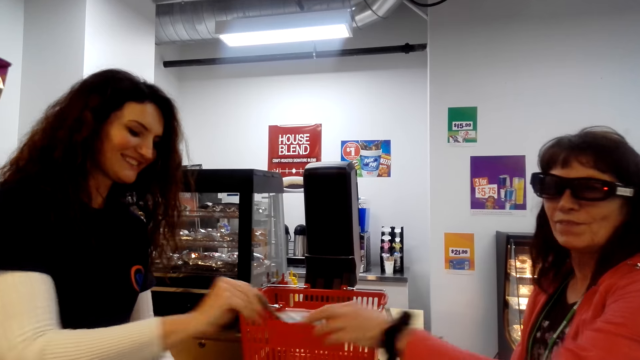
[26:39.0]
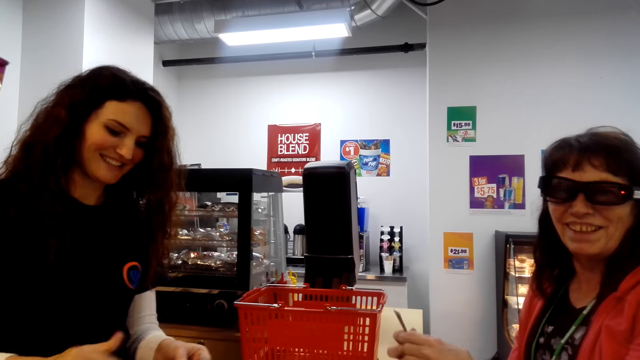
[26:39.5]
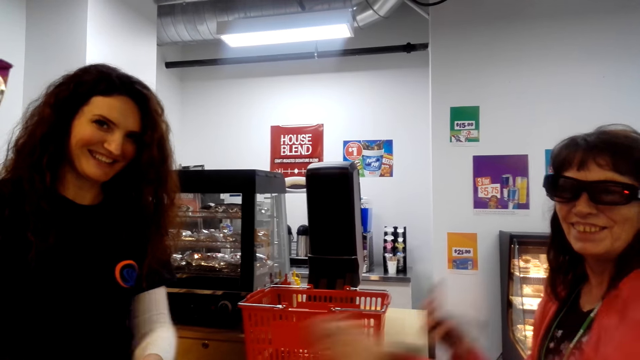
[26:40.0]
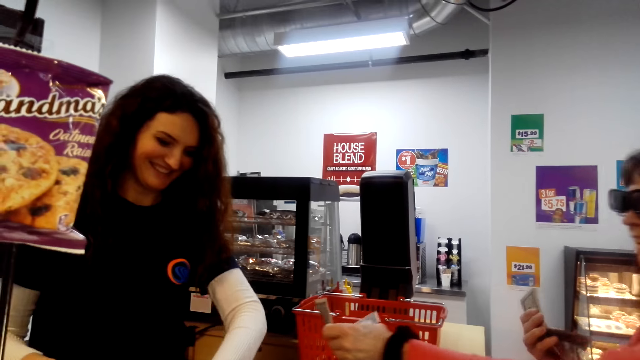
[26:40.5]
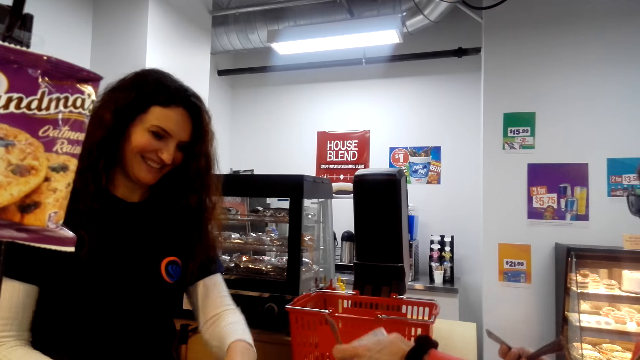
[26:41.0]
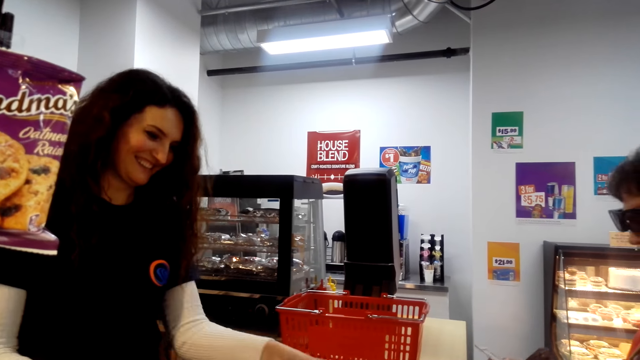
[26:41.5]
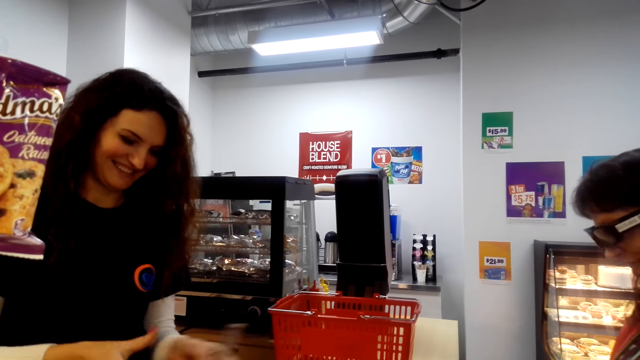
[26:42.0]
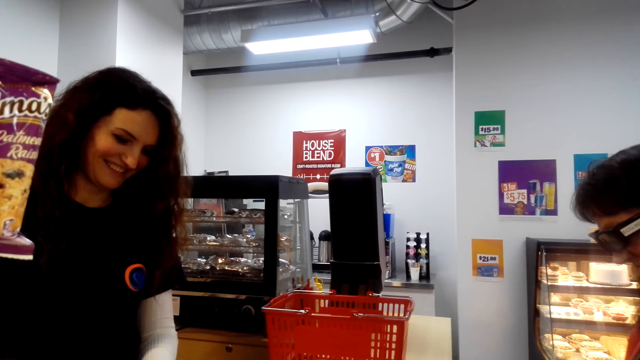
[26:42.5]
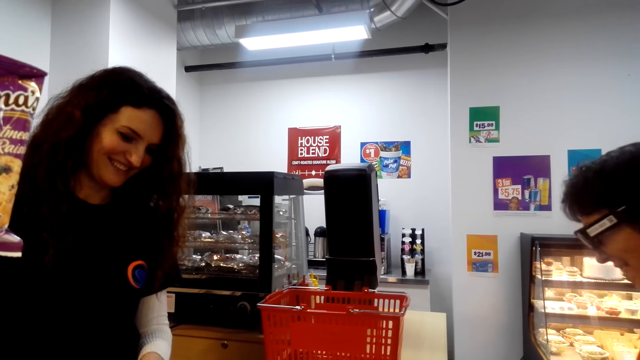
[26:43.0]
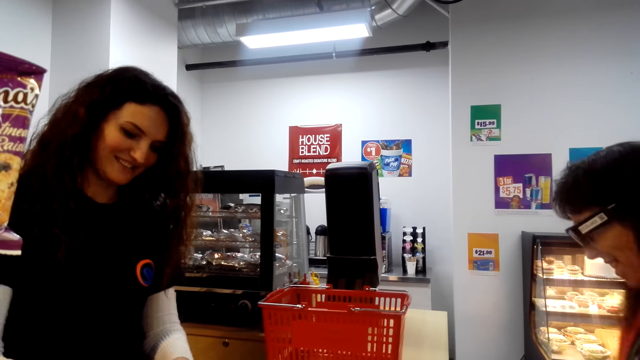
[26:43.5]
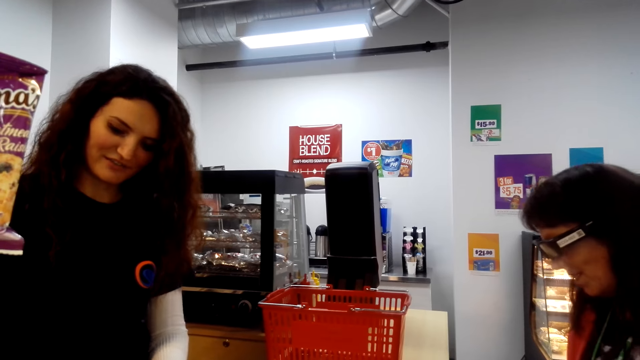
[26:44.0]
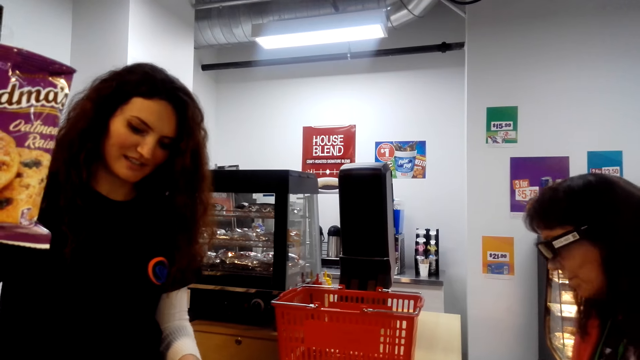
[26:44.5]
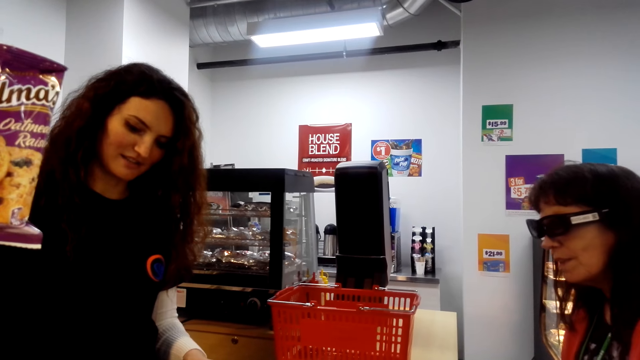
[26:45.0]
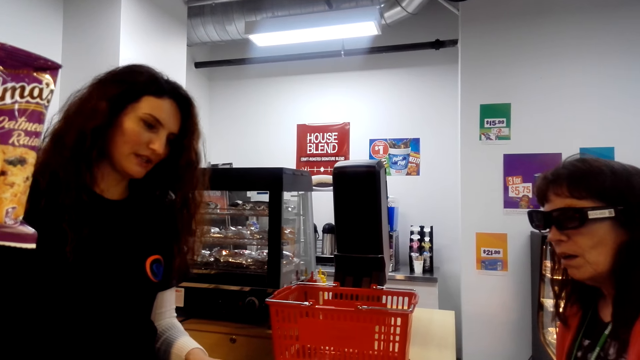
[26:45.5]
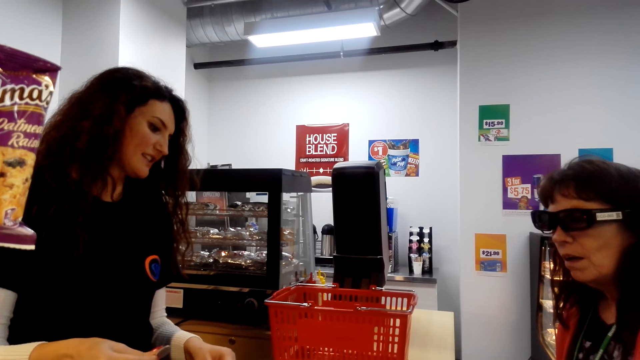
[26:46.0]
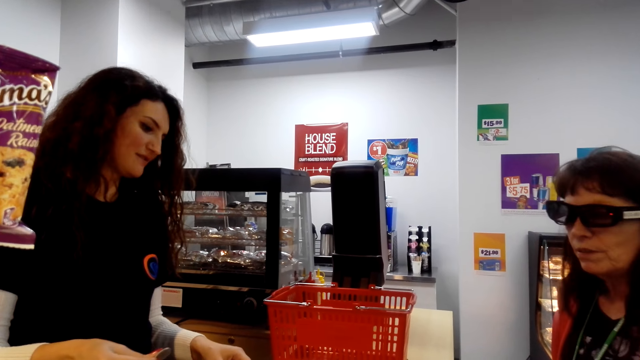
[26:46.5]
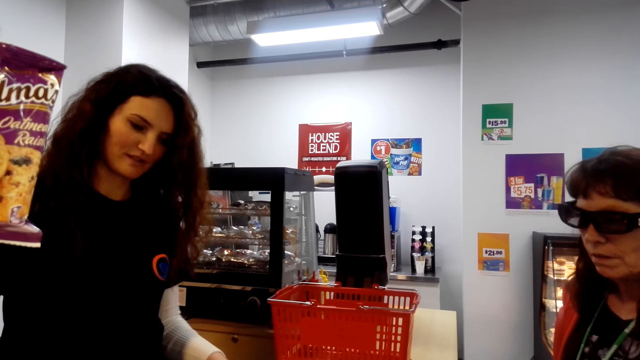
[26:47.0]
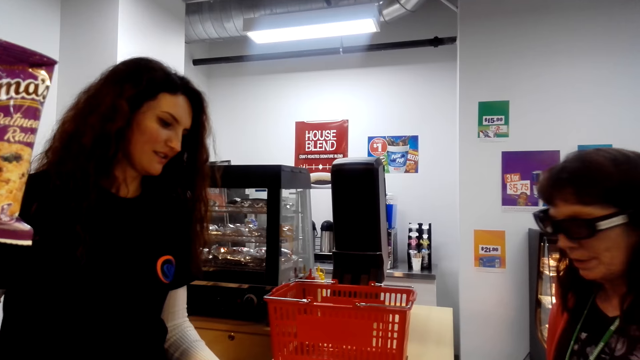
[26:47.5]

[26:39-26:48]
A woman picks money from another woman. The other woman gives the first woman money. The camera wearer looks sideways. The first woman picks money from the other woman. The first woman types on a calculator.

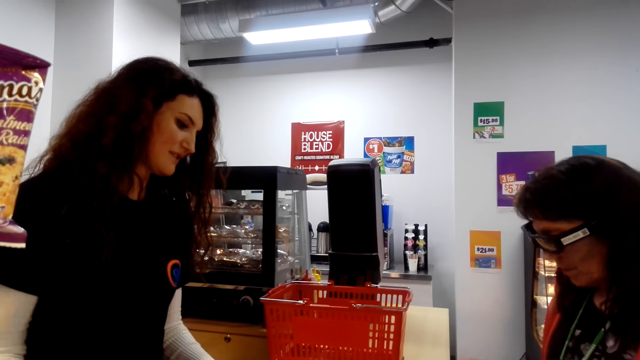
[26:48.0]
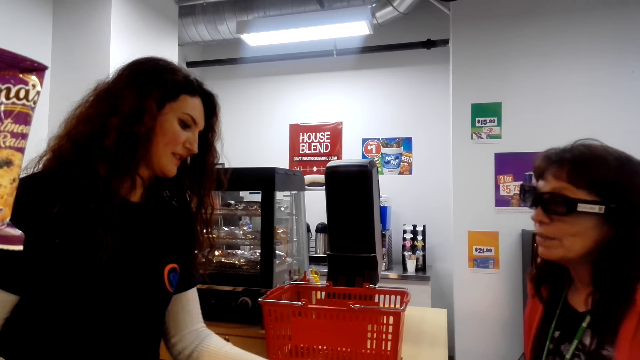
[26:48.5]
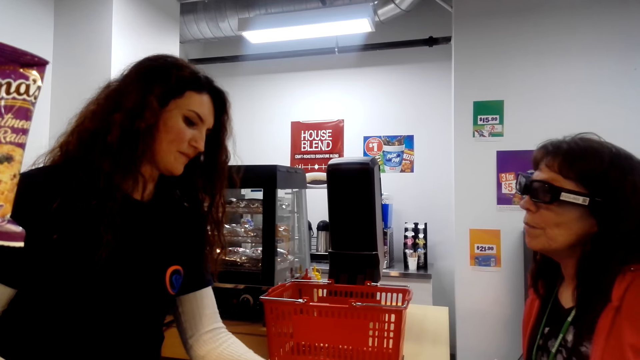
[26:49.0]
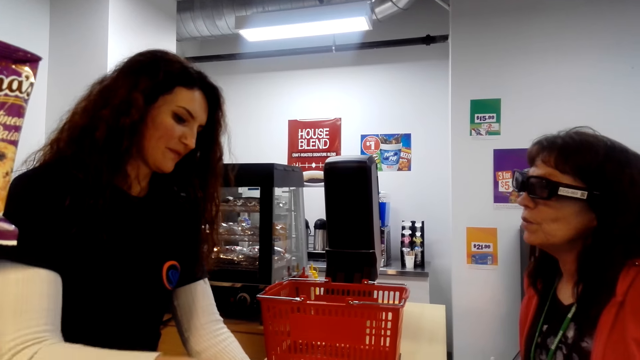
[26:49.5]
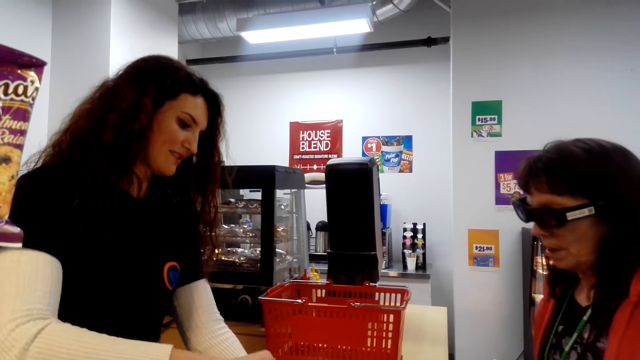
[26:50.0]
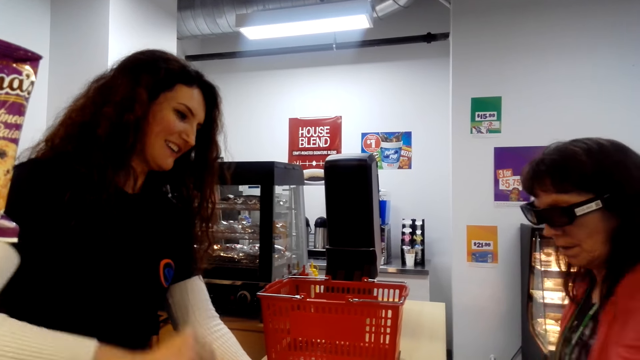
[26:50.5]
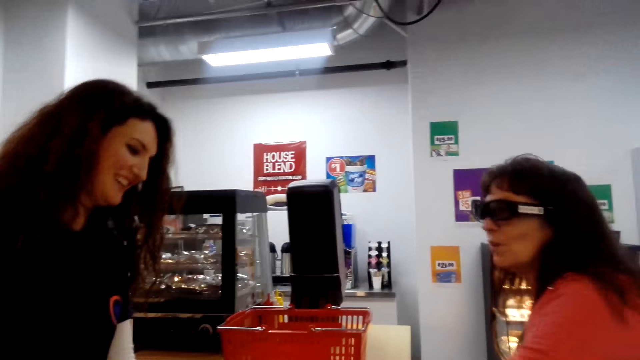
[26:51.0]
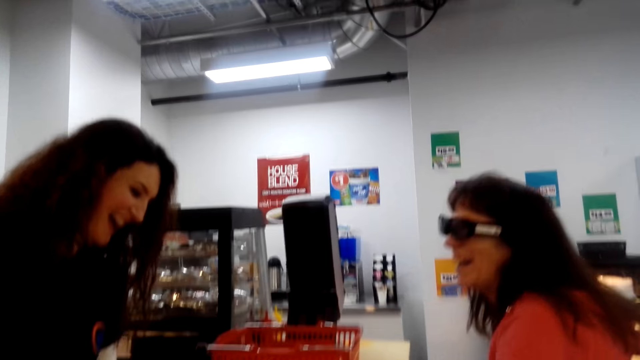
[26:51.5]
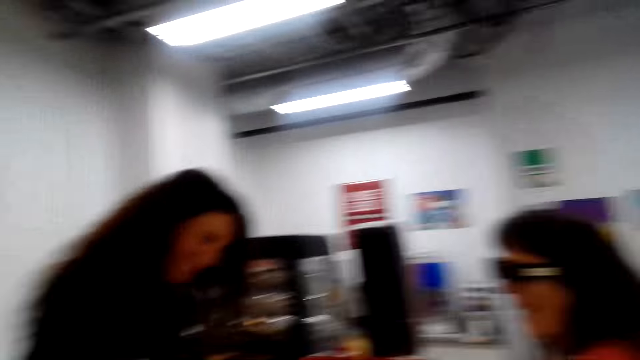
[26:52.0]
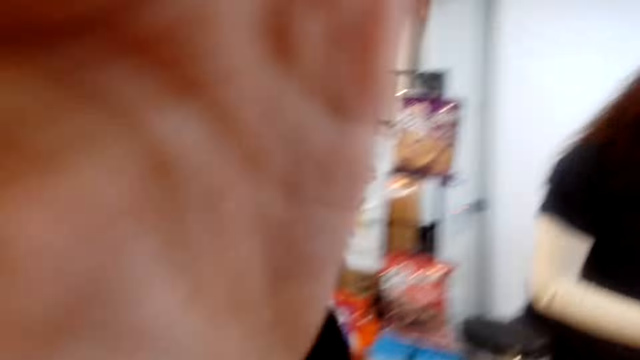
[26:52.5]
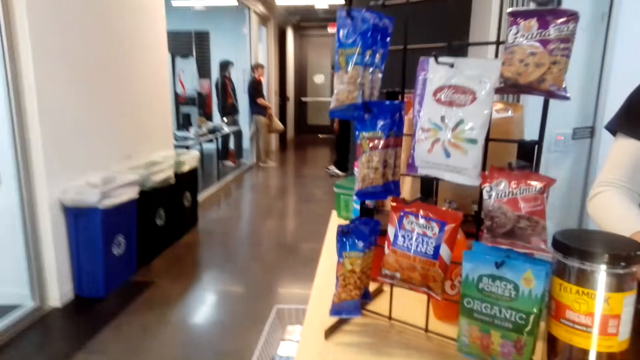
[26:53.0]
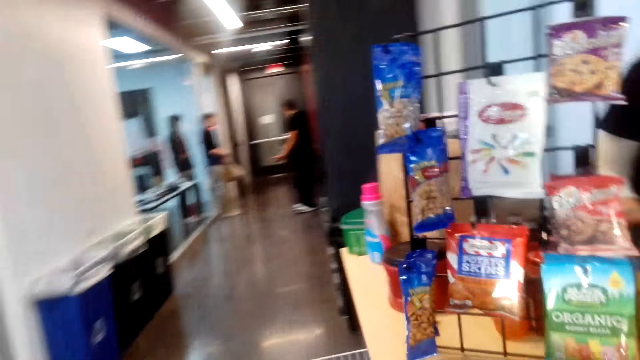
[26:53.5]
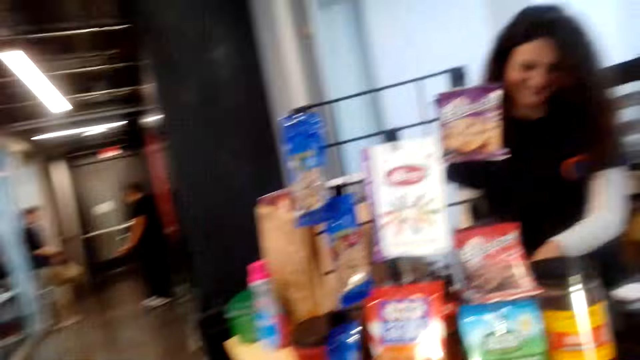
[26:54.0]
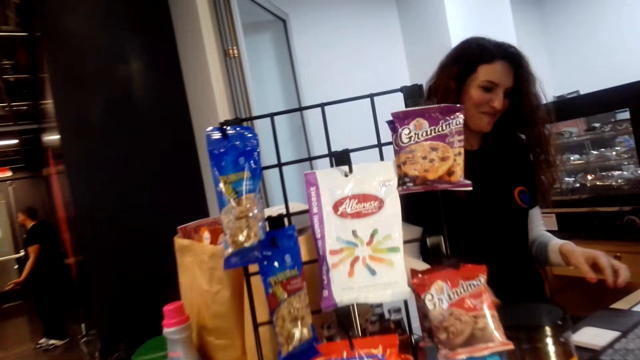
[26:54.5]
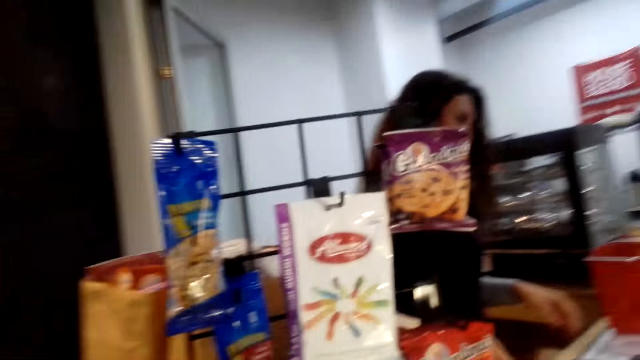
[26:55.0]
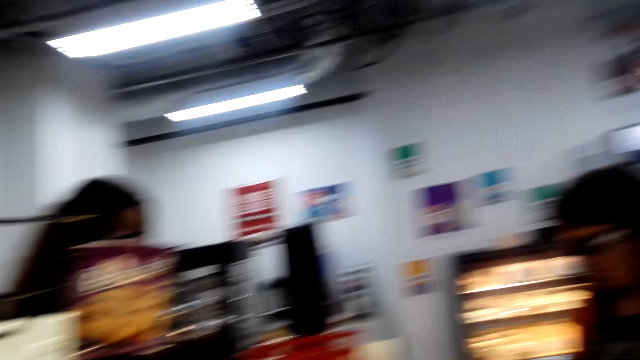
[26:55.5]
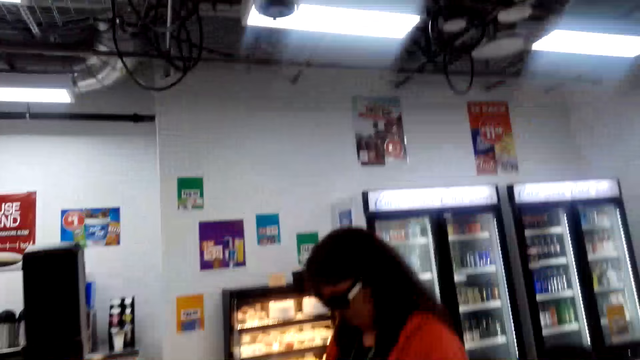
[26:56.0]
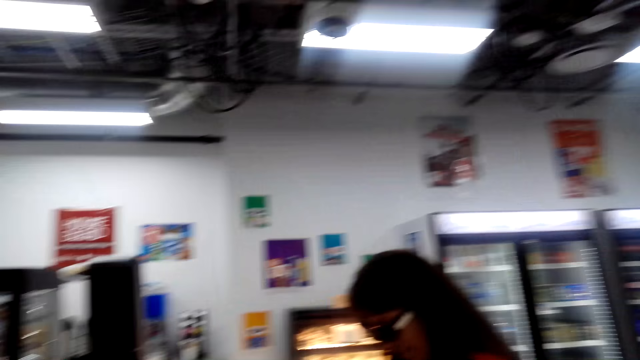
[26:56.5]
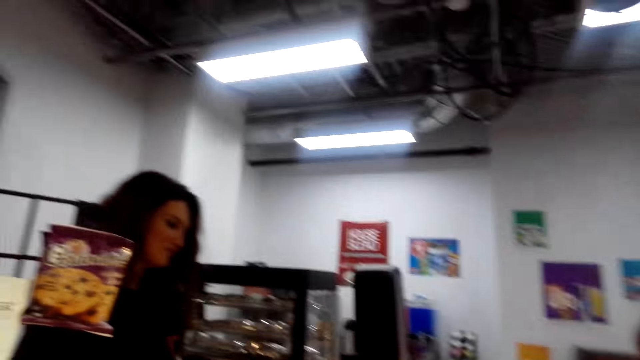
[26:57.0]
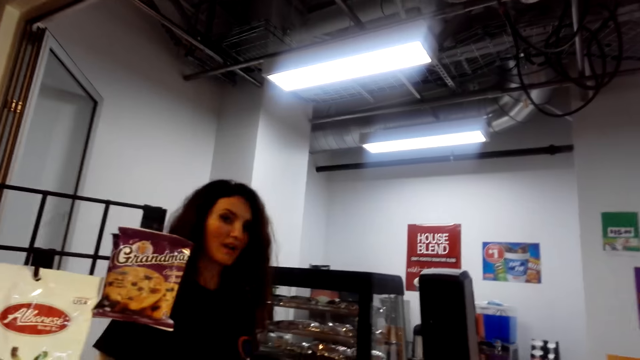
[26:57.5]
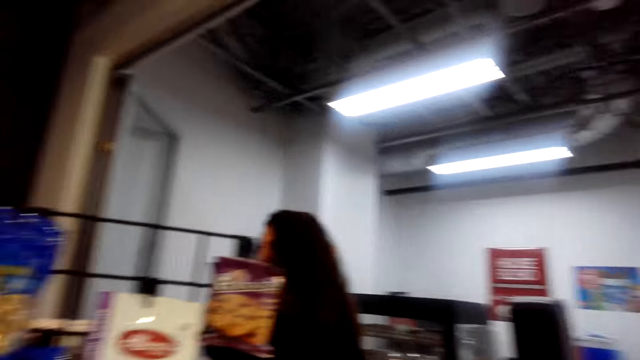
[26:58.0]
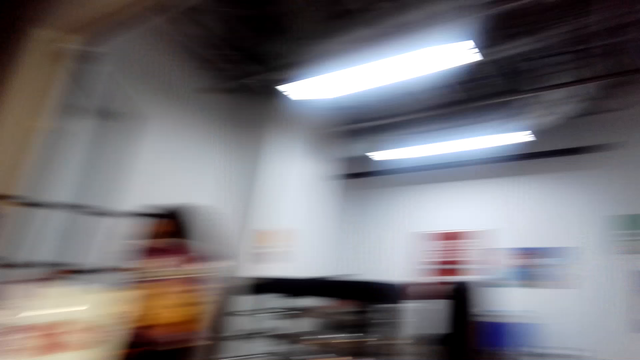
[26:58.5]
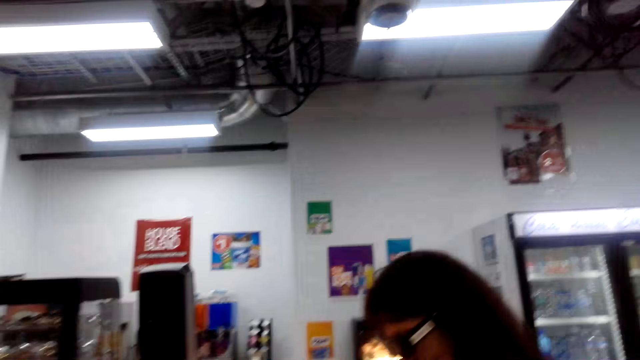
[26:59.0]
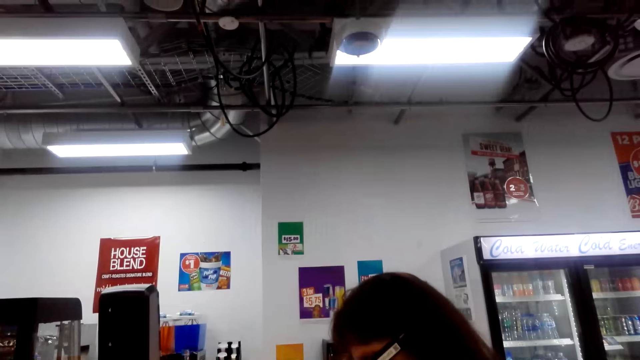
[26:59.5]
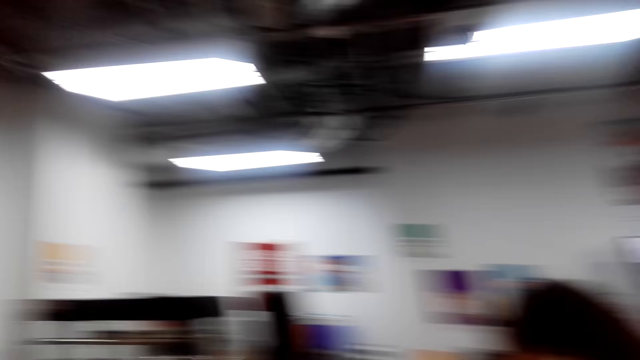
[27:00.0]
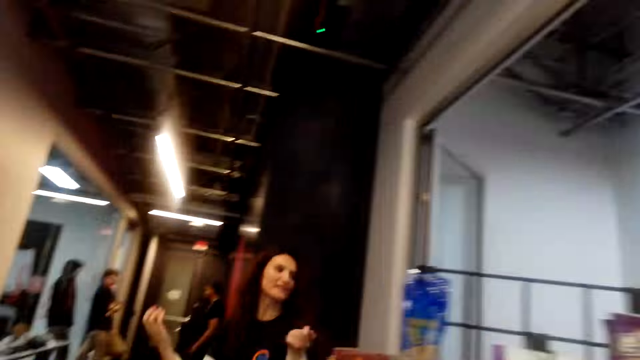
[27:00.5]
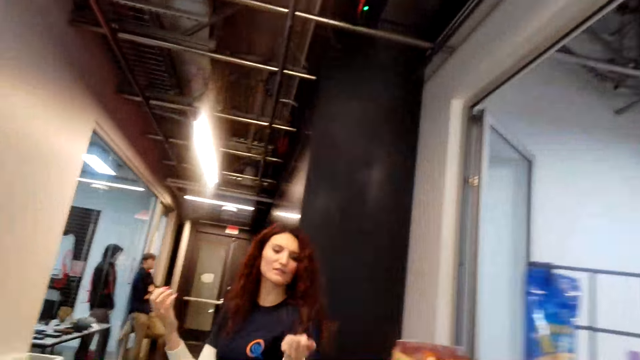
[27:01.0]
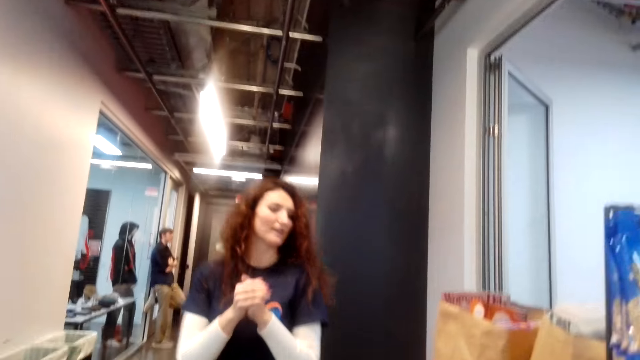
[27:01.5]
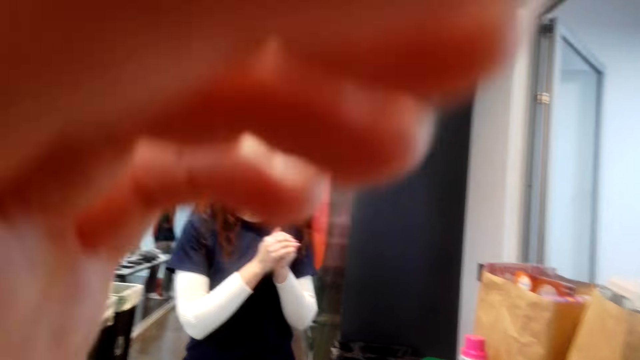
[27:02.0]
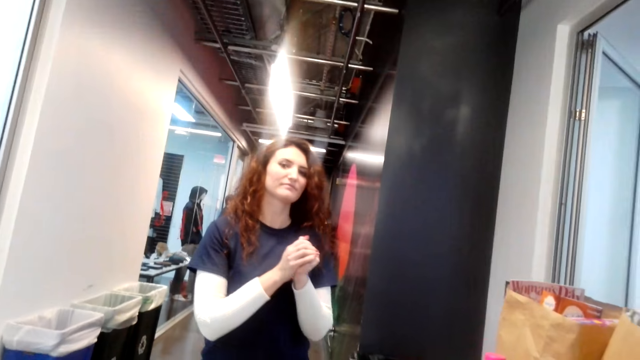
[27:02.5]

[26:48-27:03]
The camera wearer looks in front. A woman converses with another woman. The other woman cuts a receipt. The camera wearer looks around and raises her hand. She walks around the mall. She looks sideways. She looks around. She looks up. She converses with the other woman. She looks around. She looks sideways. The other woman walks around the mall. The camera wearer raises her hand.
